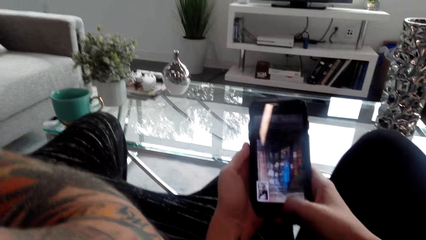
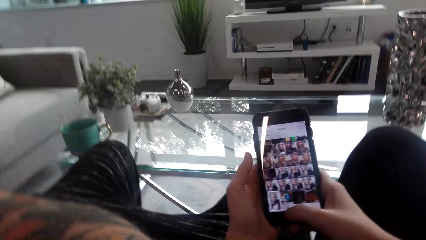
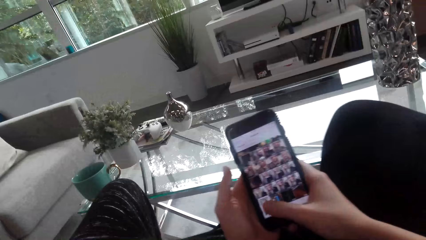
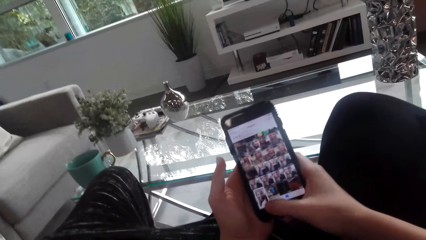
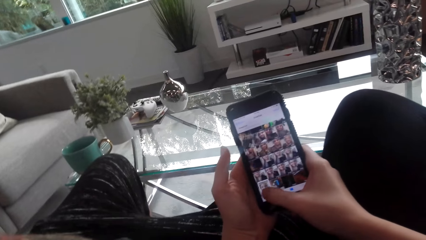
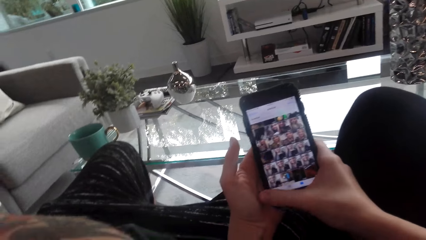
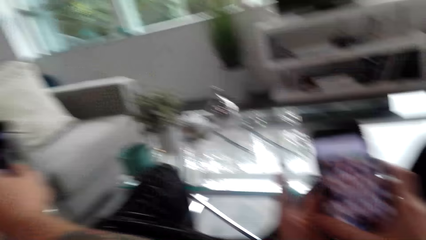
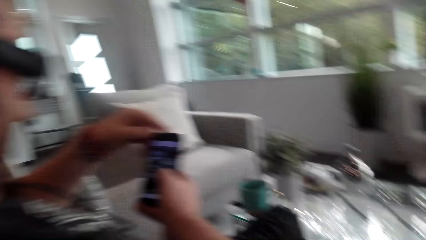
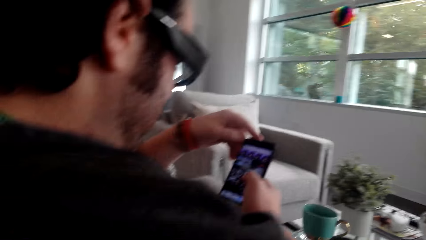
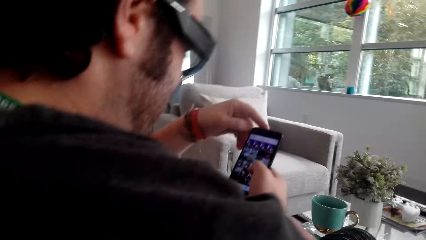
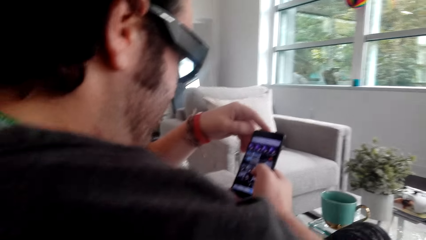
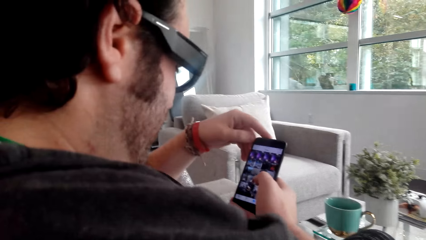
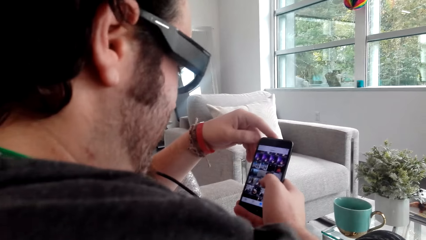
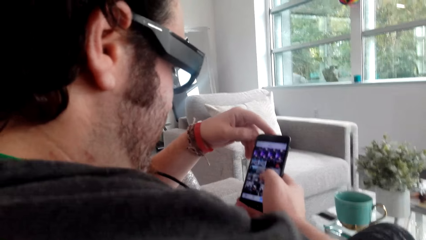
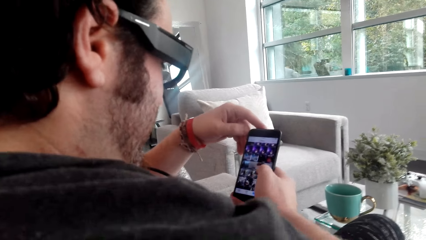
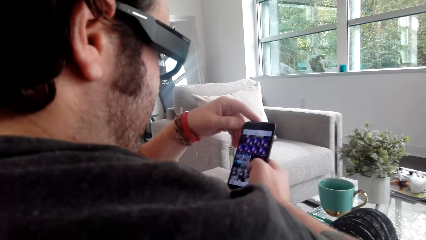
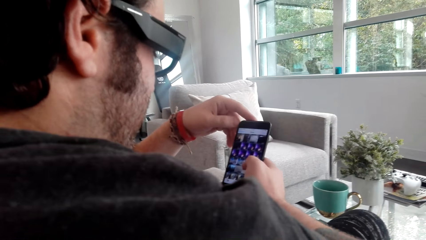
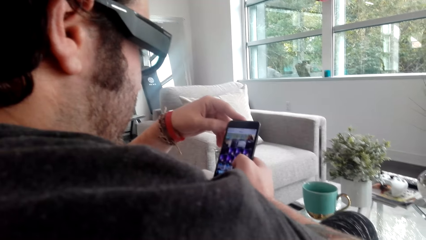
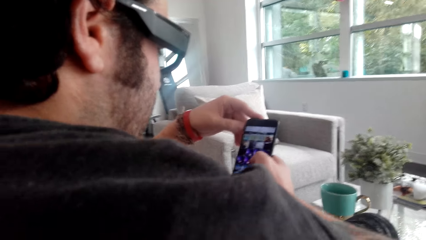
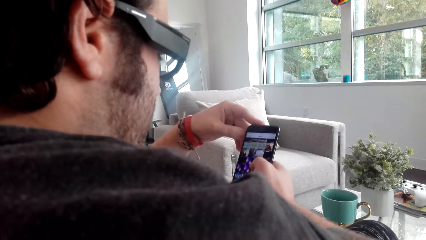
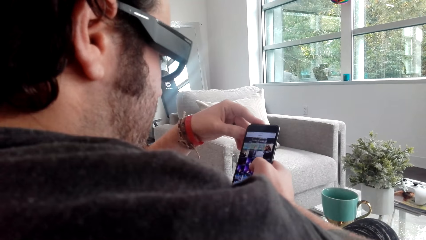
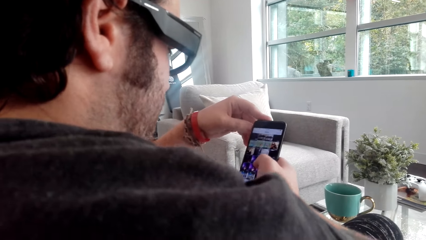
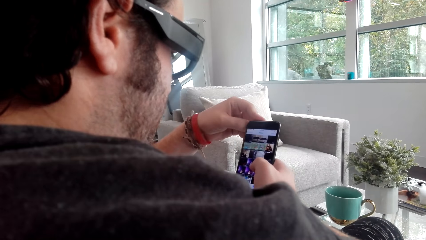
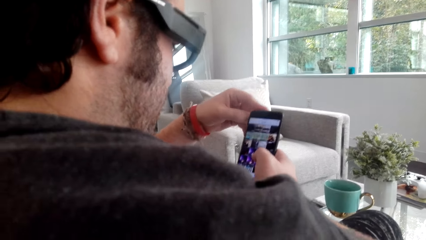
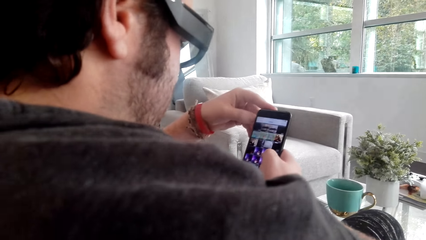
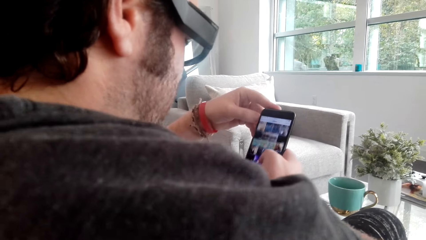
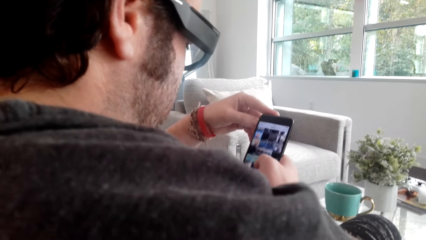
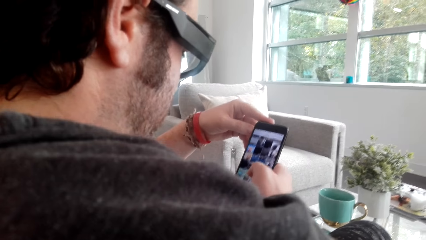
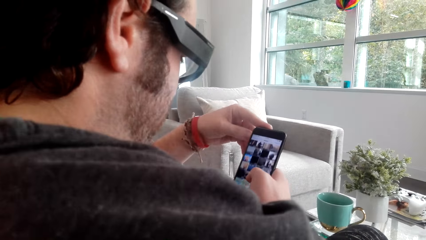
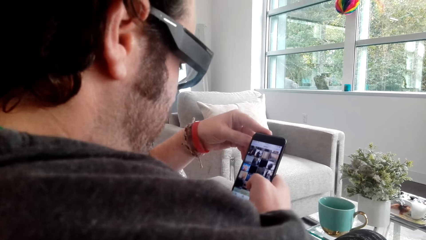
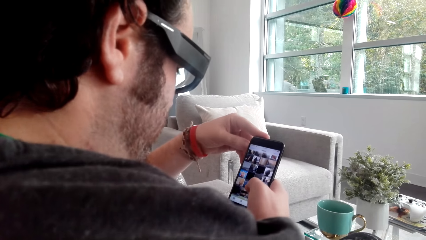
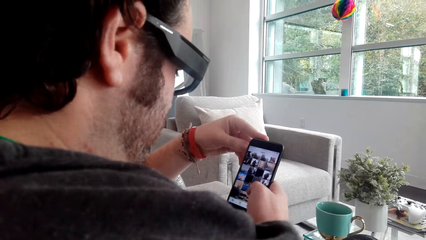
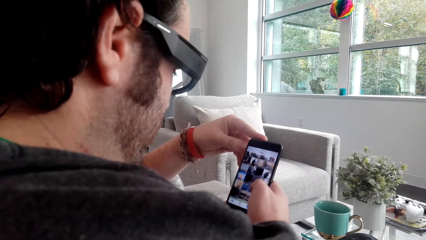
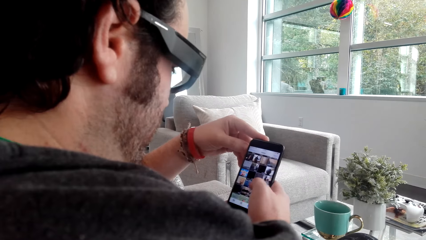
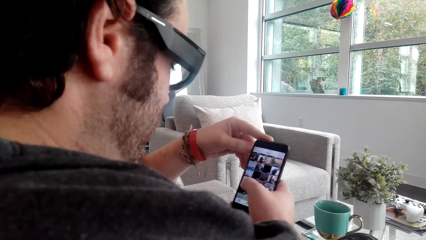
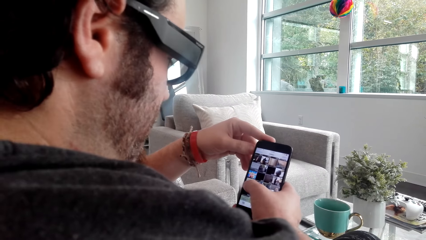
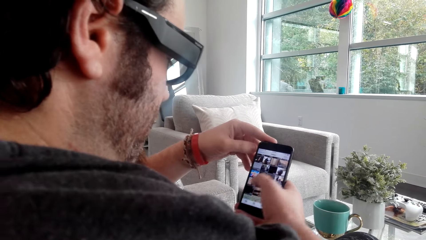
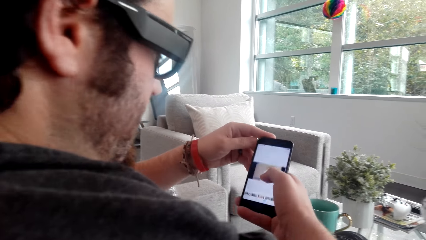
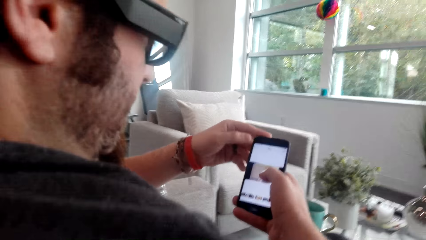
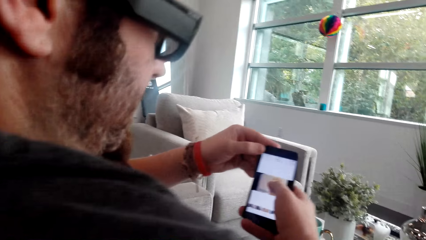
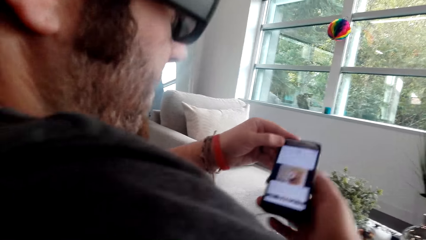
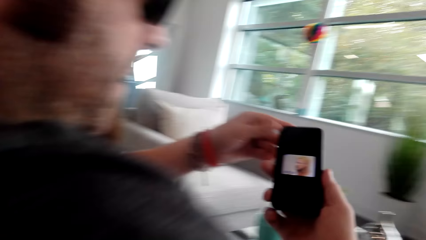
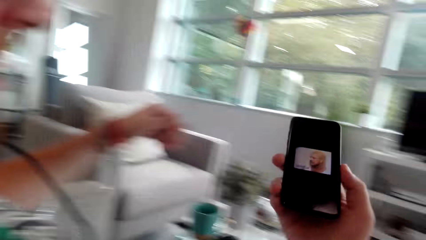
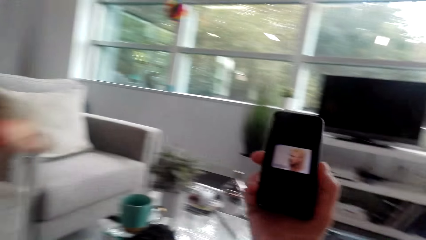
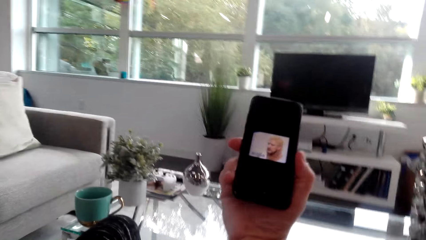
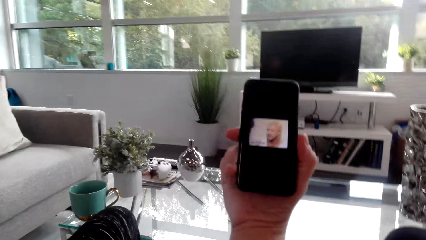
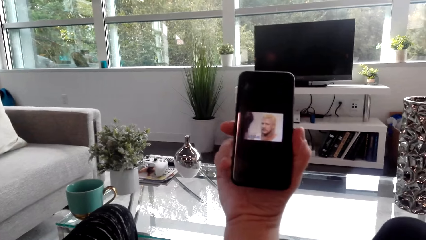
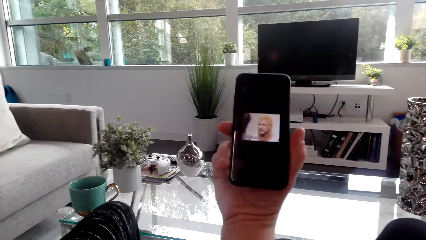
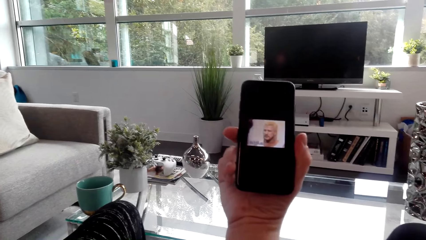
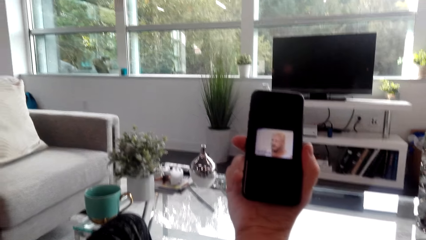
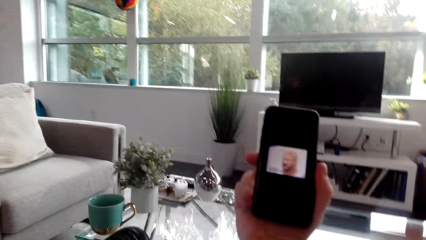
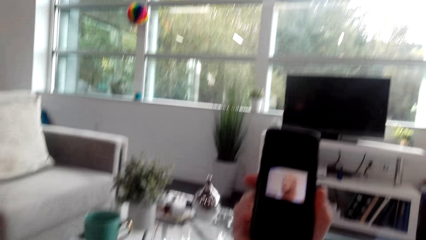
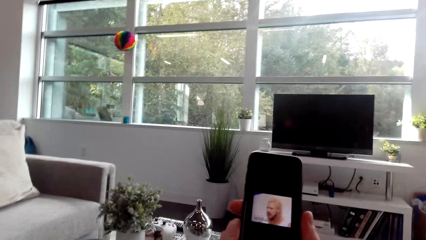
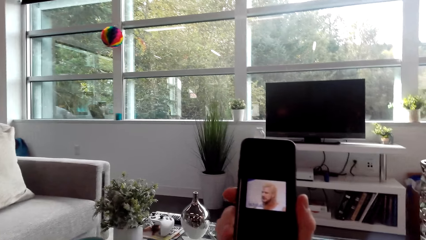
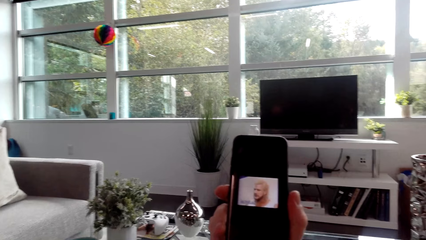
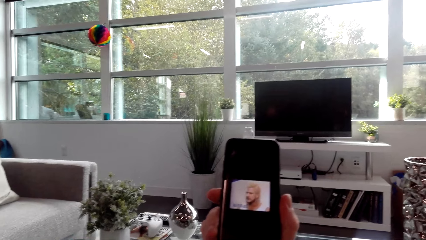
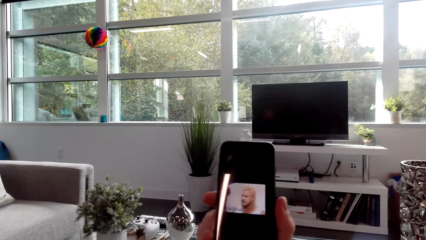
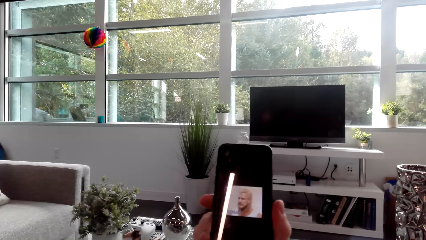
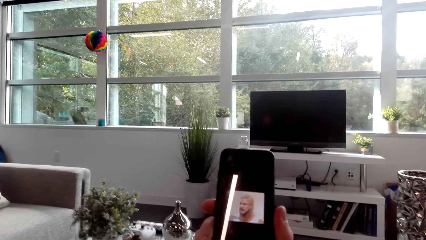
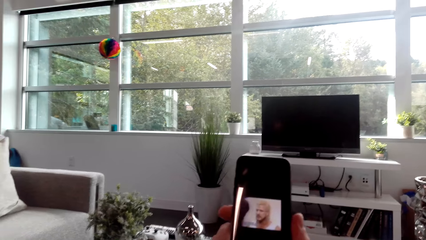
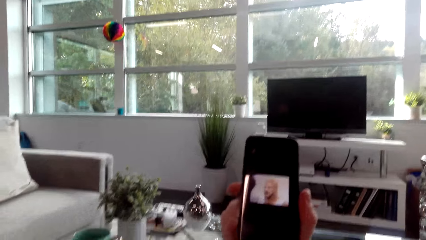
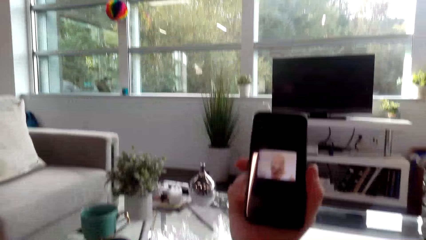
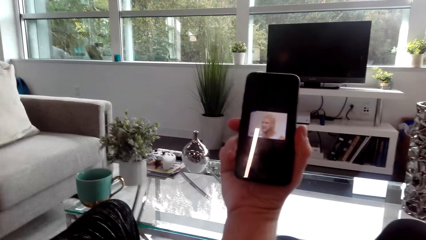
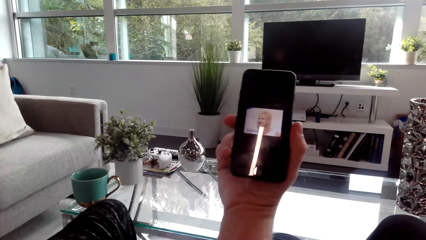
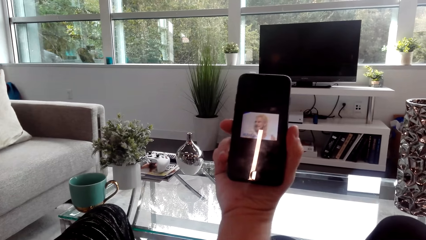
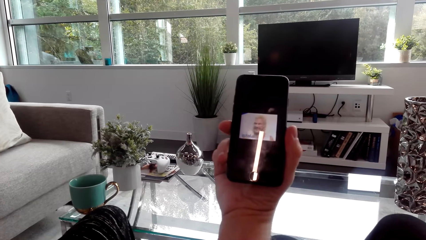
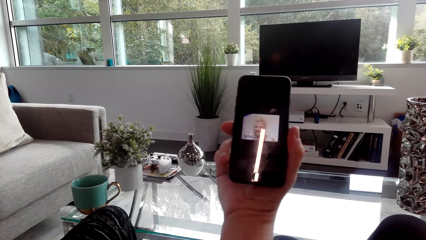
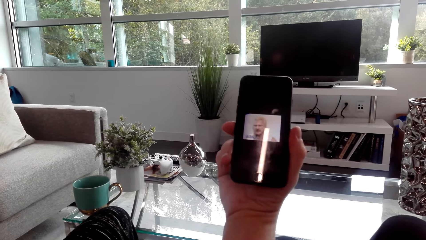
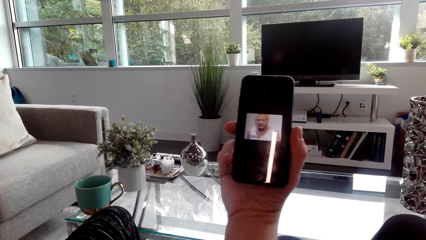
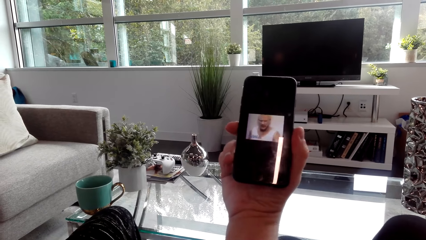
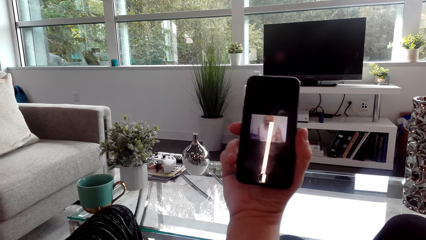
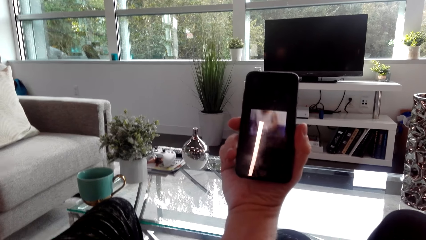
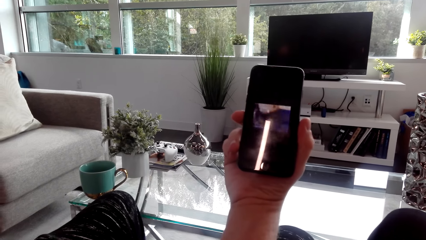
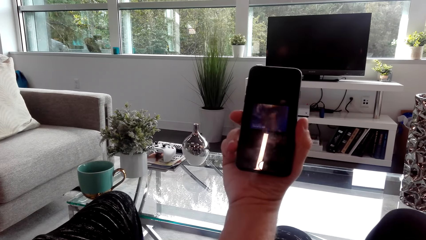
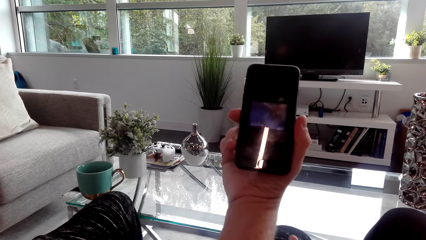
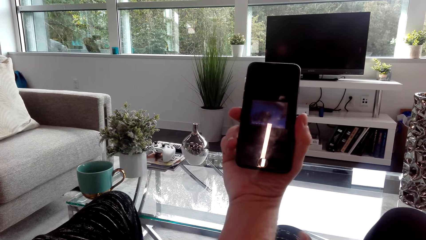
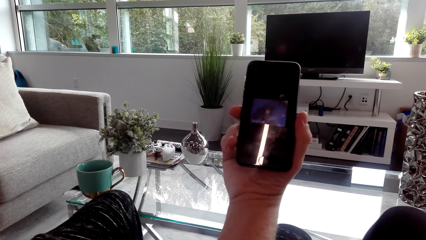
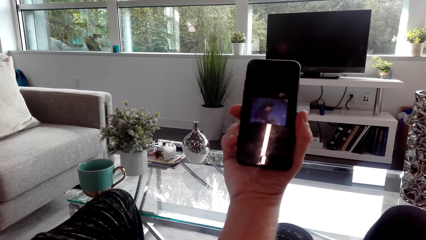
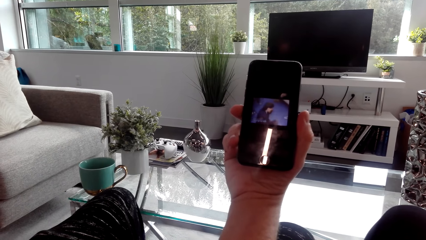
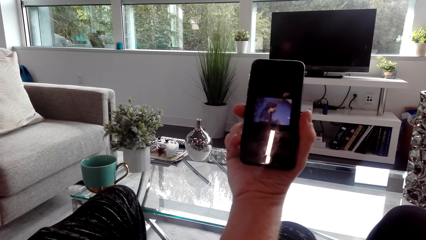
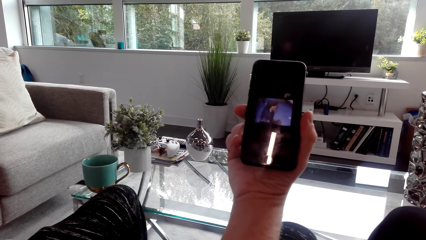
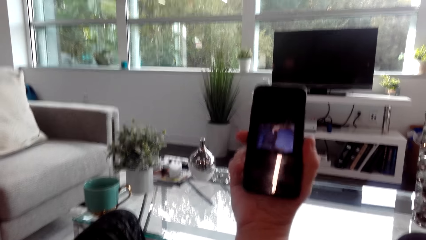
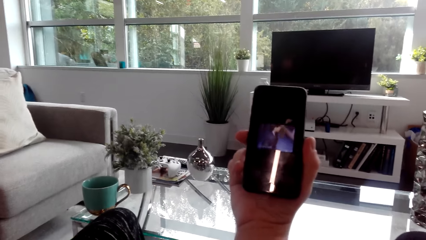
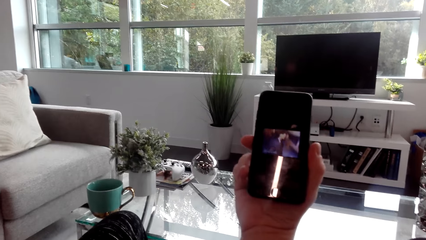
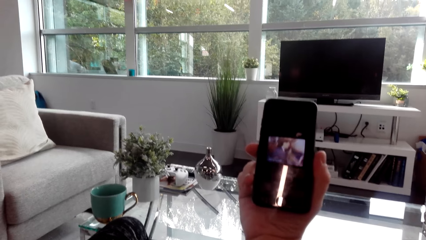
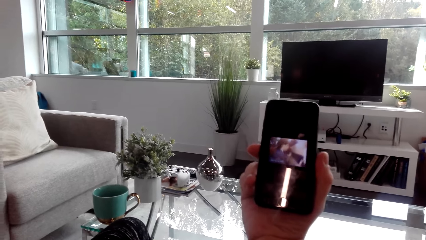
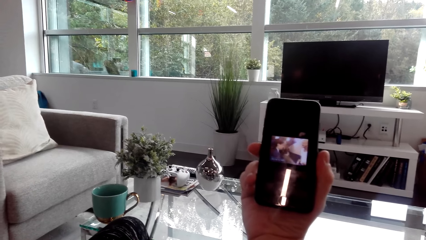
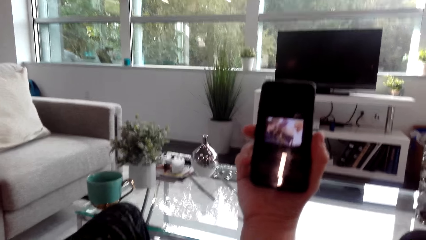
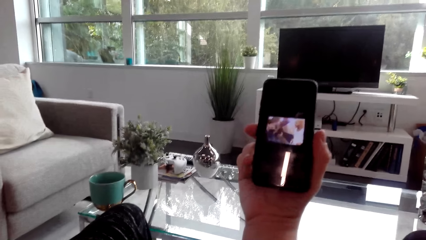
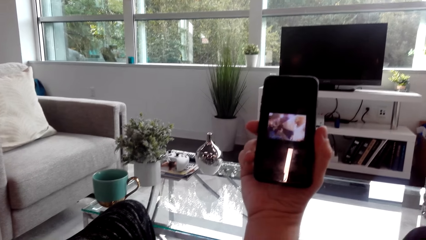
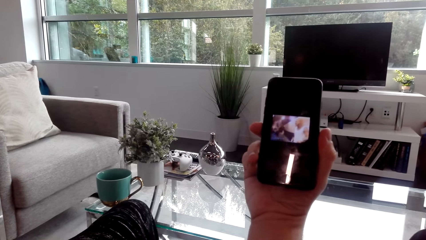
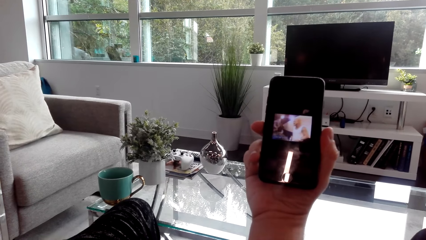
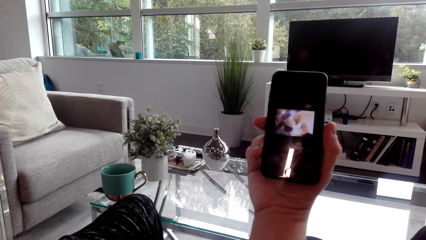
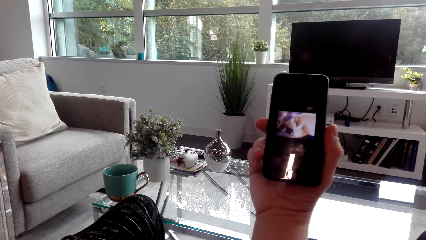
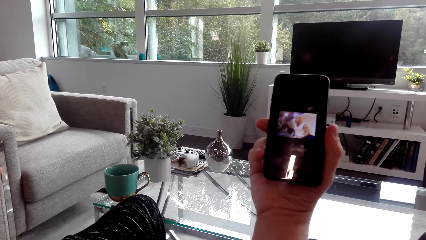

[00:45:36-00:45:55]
The camera wearer swipes on the phone. They use her phone. They look at a man. The man uses her phone. The man scrolls on the phone. The camera wearer uses her phone. The man watches a video on her phone. The camera wearer watches a video on the phone.
